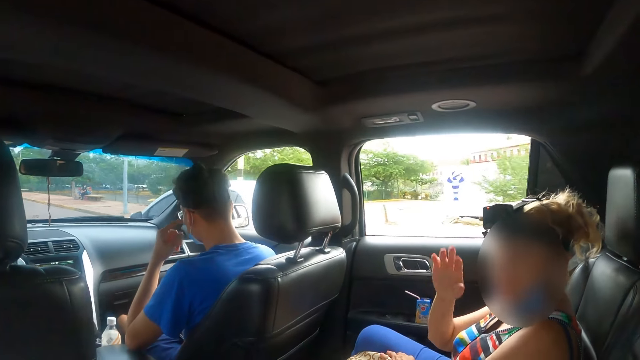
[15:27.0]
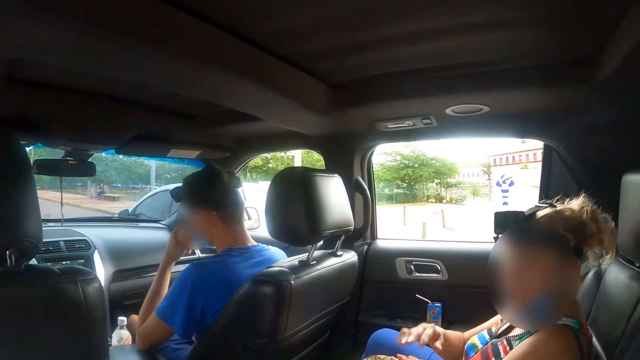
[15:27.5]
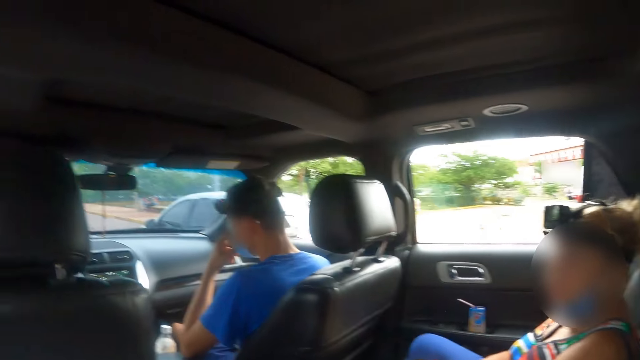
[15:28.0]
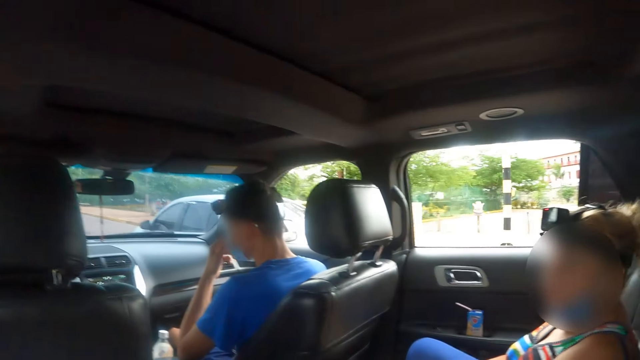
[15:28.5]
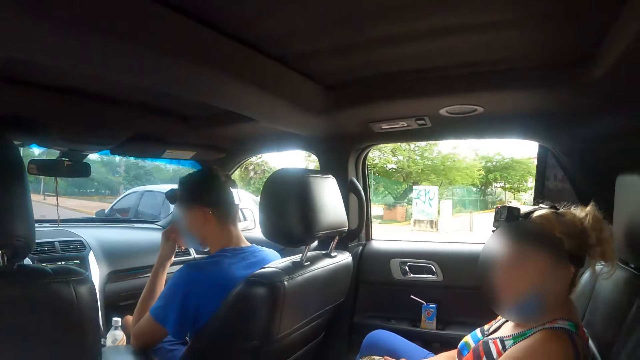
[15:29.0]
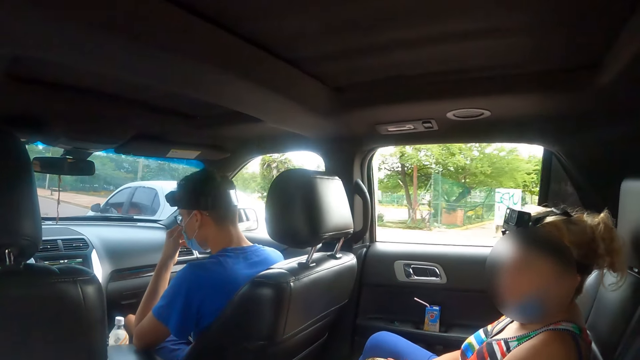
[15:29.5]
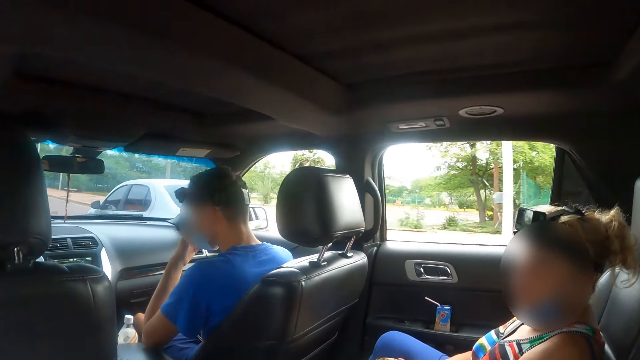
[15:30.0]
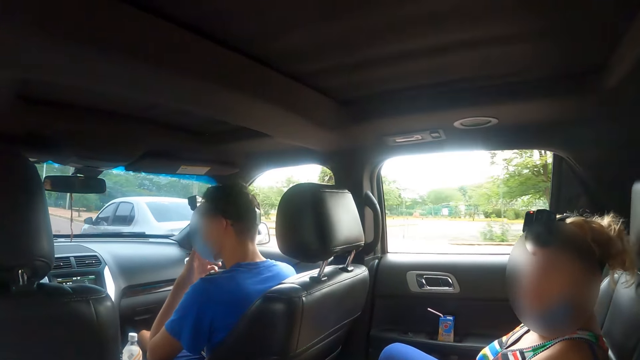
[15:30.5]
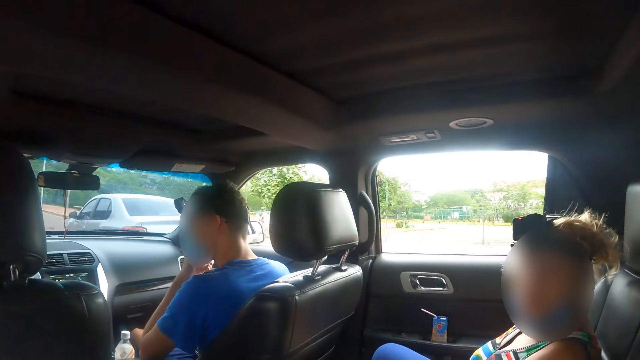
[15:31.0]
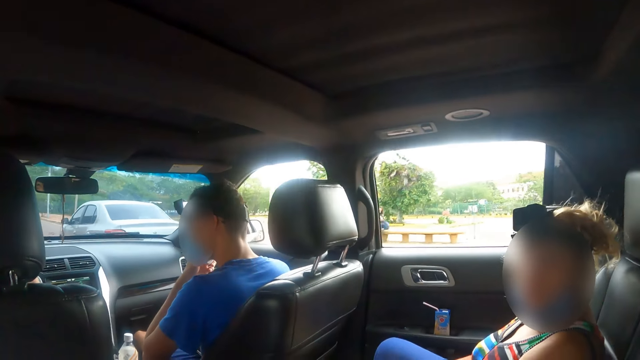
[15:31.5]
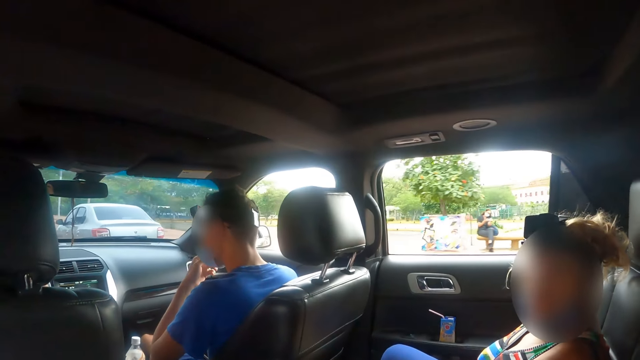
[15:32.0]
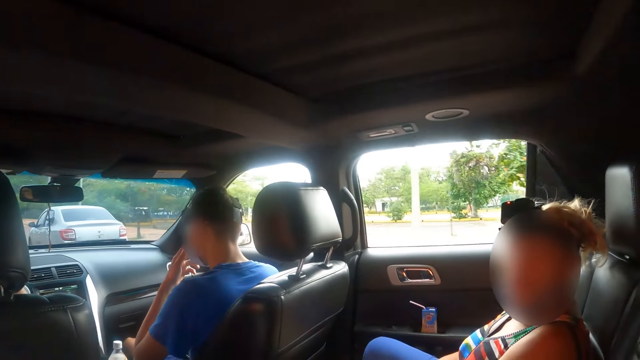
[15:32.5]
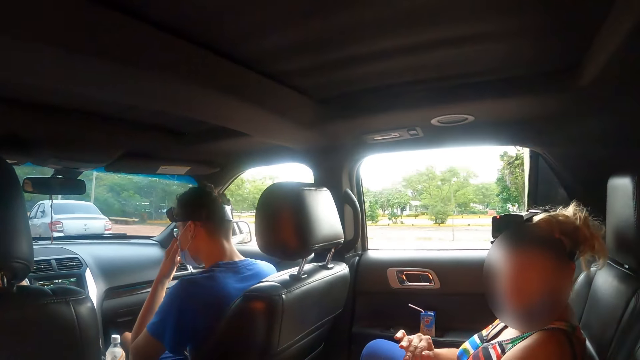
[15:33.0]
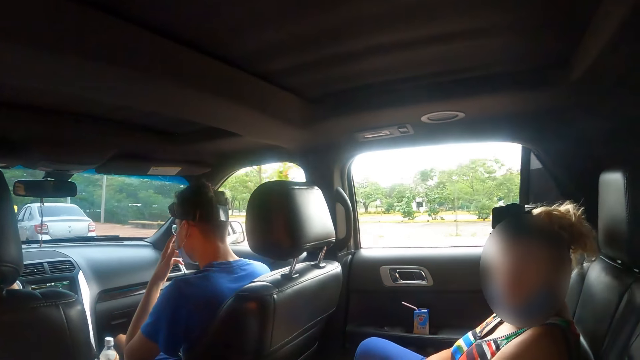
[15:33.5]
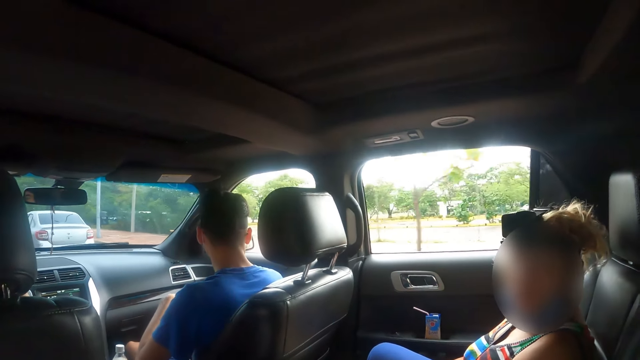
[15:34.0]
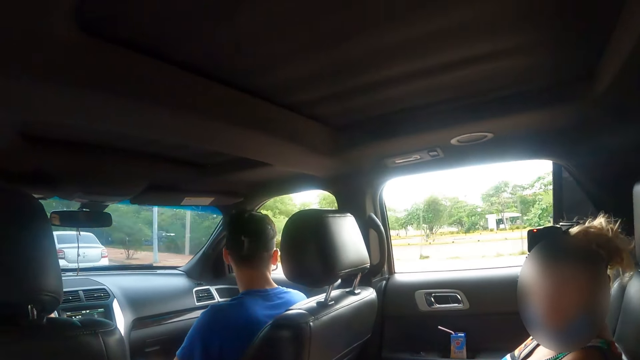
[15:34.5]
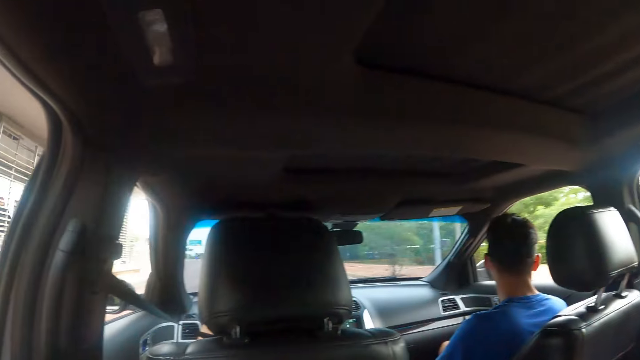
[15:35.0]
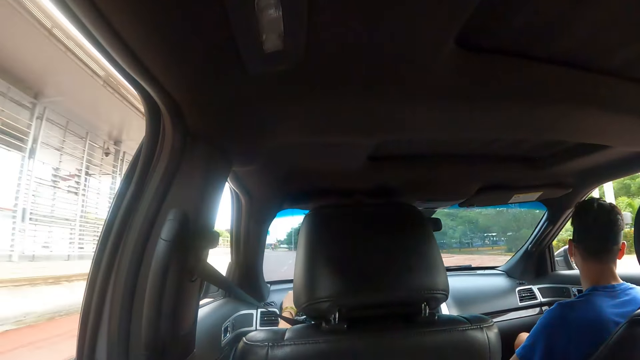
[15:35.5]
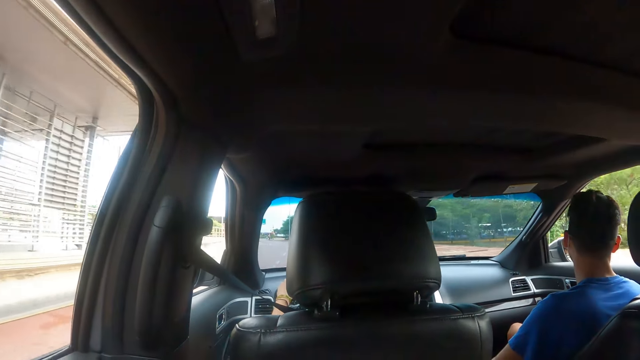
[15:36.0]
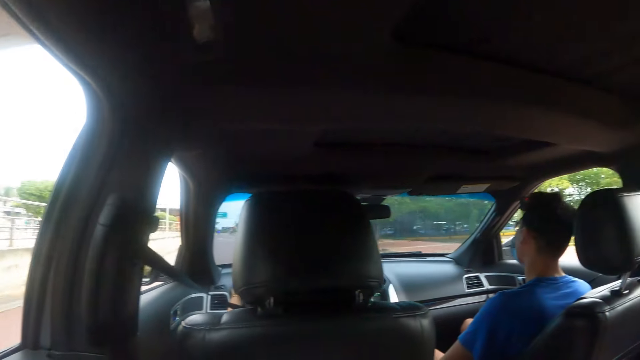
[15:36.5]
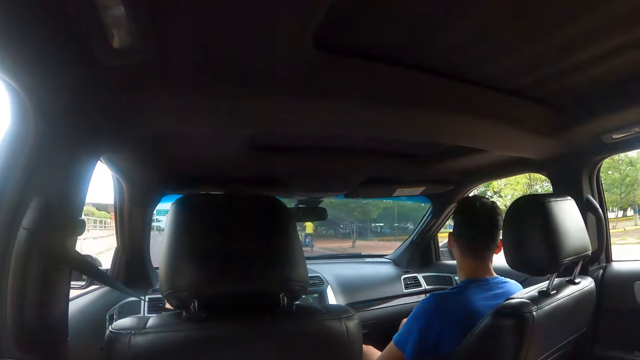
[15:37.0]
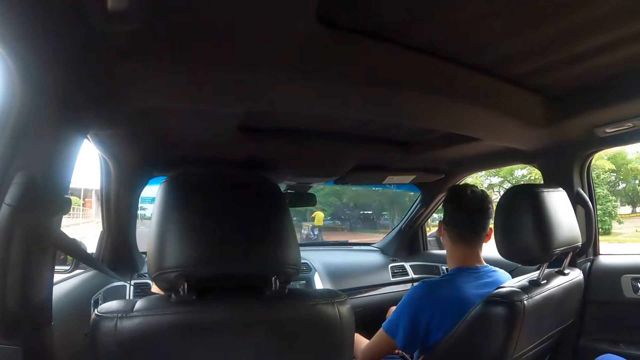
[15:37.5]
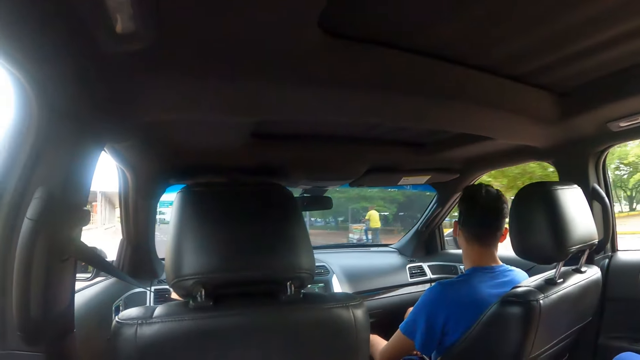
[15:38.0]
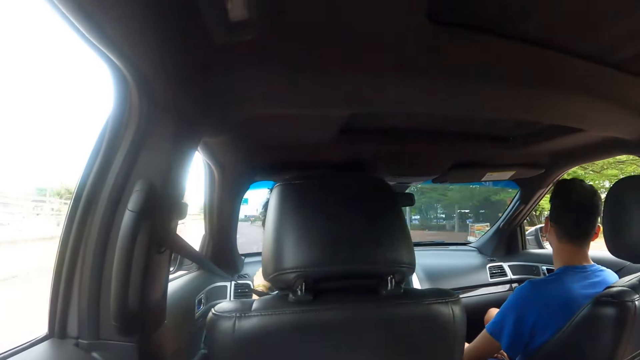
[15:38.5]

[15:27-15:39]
The camera wearer looks through the window.

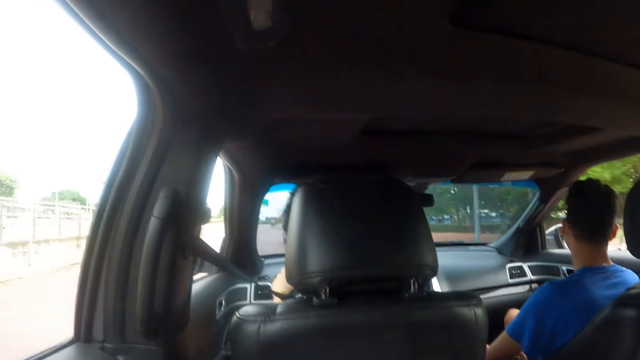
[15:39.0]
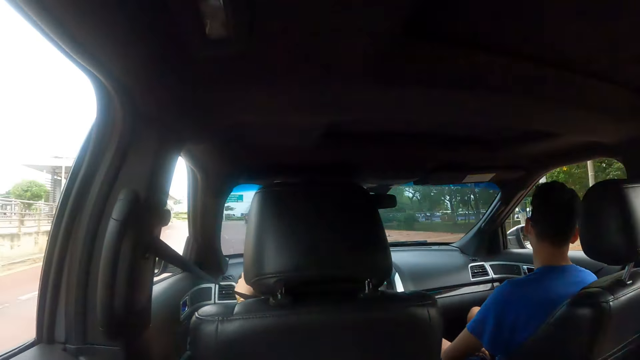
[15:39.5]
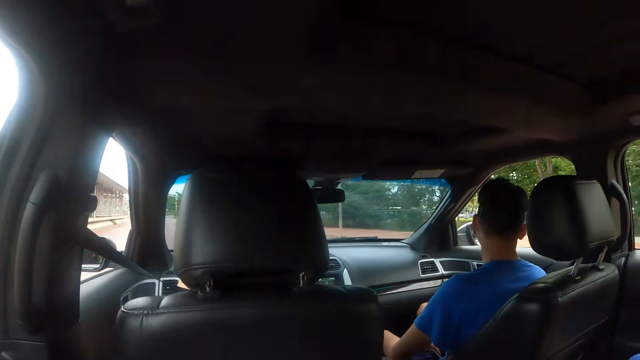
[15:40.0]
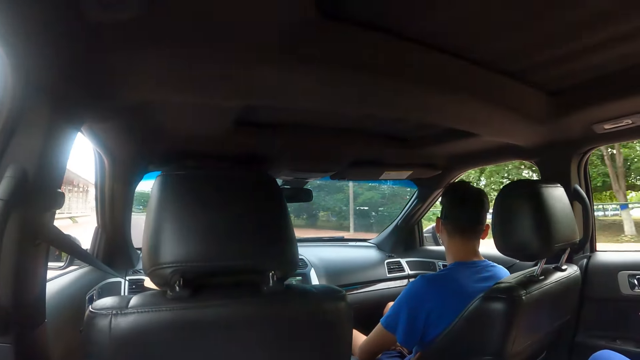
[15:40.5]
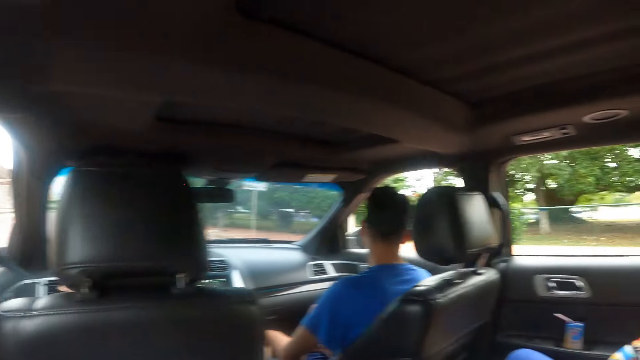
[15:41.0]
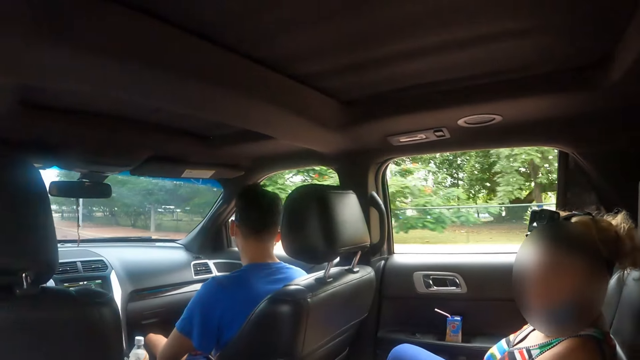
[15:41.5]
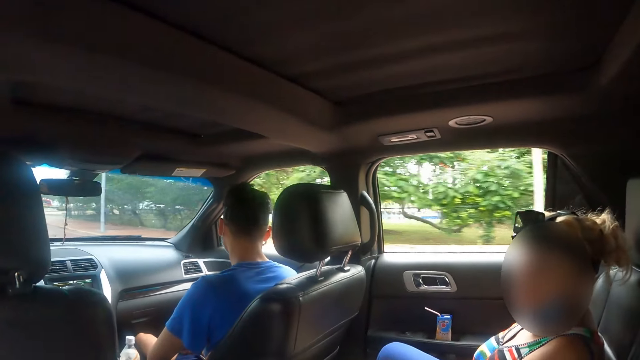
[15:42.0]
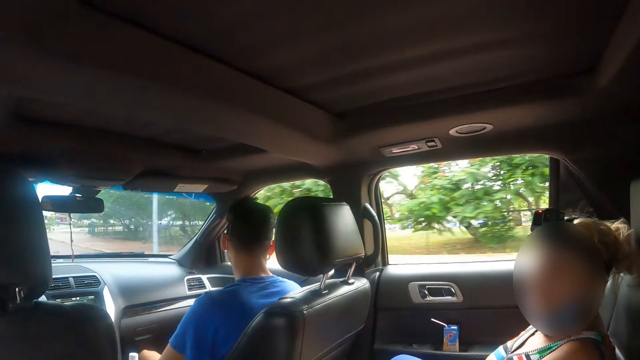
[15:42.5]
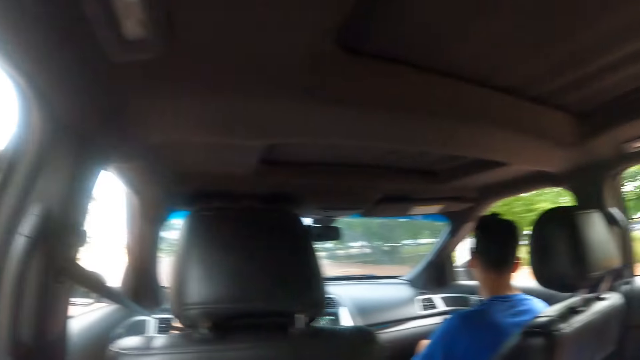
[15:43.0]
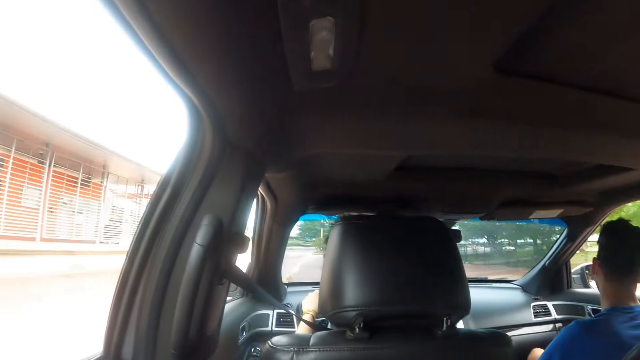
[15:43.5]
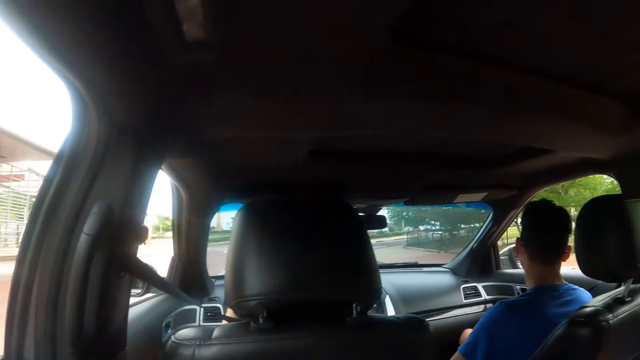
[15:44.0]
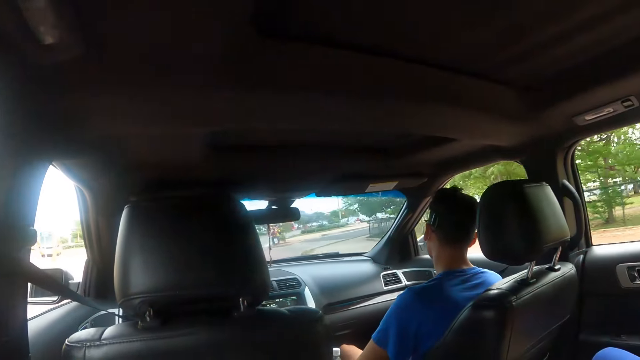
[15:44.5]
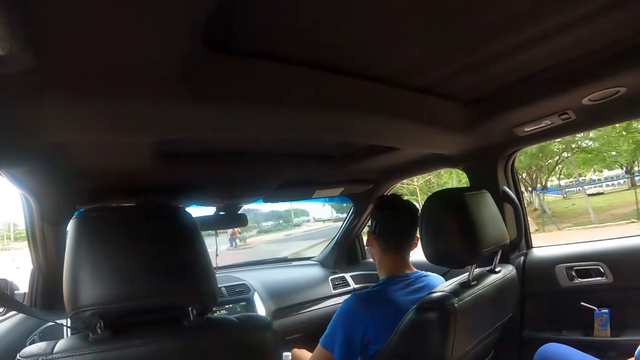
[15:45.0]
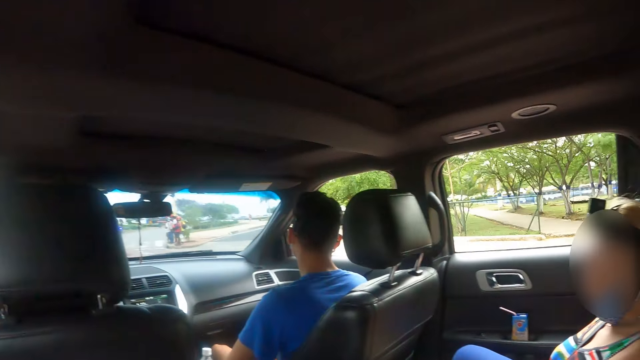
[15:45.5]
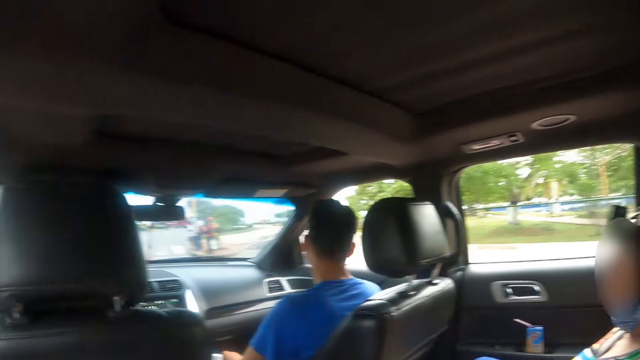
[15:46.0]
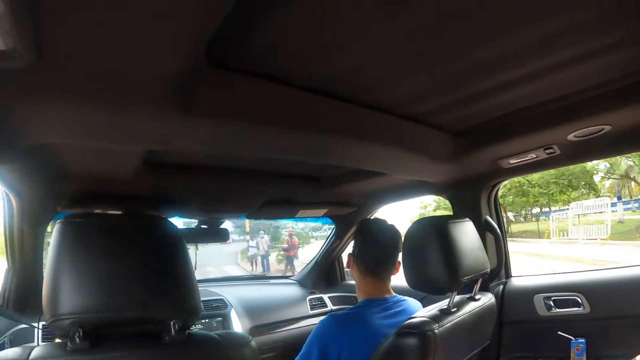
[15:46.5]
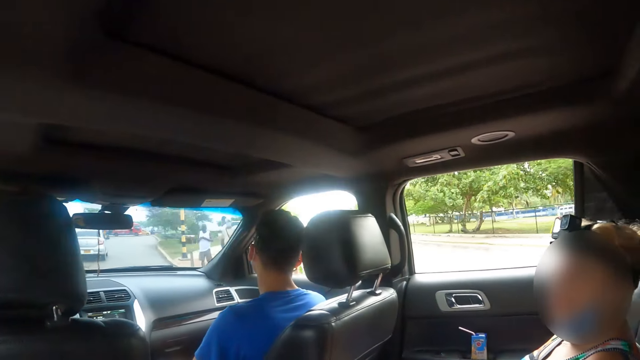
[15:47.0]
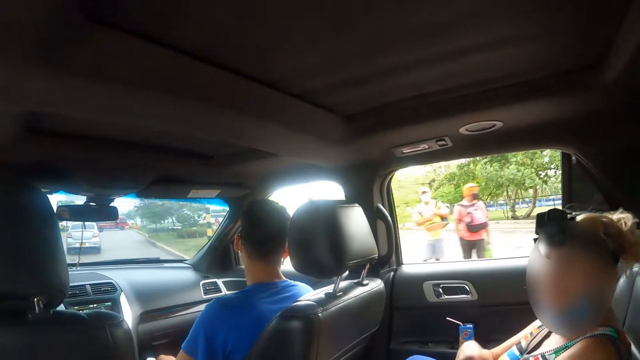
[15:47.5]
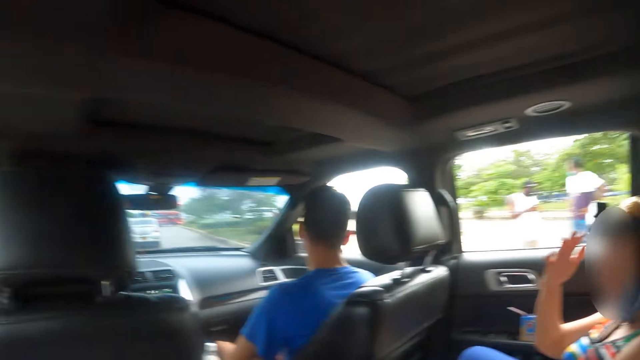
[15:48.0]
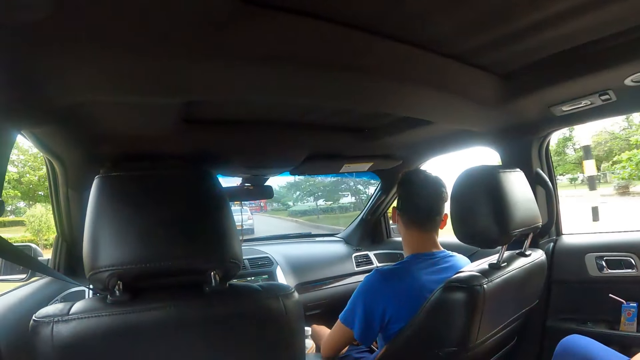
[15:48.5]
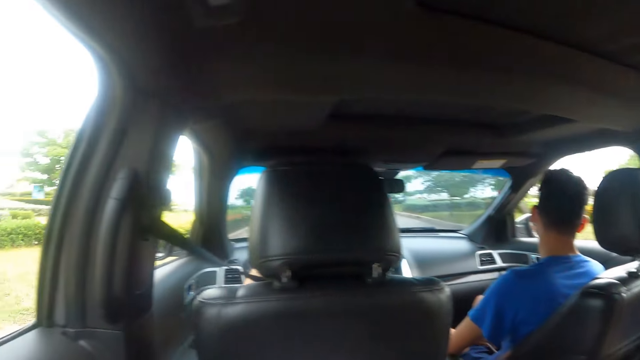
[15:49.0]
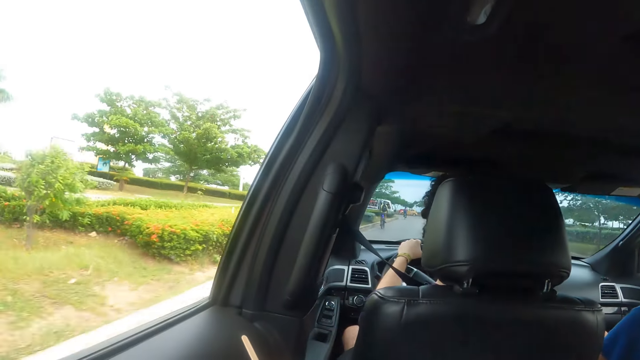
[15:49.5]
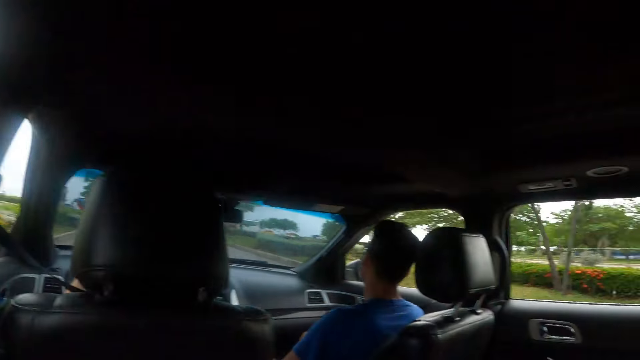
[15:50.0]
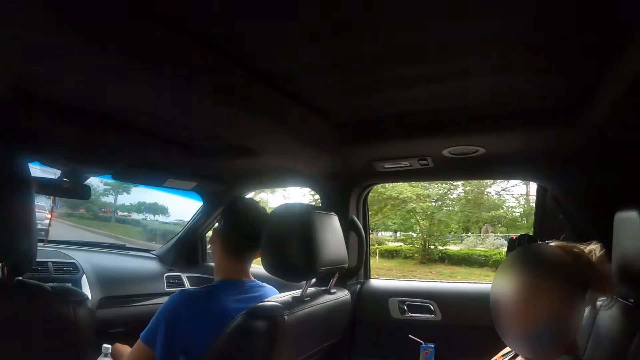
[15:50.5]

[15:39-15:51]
The camera wearer interacts with a person. They look through the window. They interact with the person.
